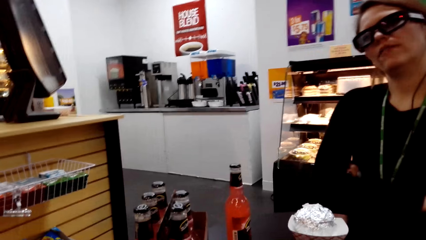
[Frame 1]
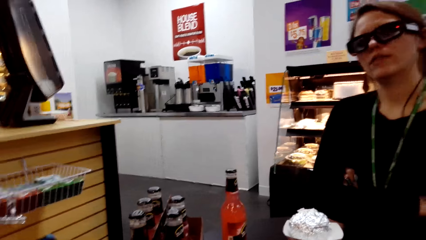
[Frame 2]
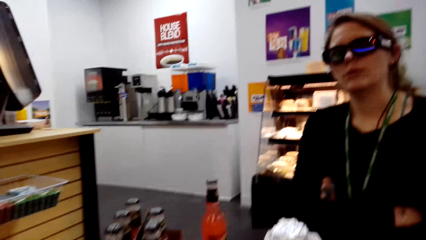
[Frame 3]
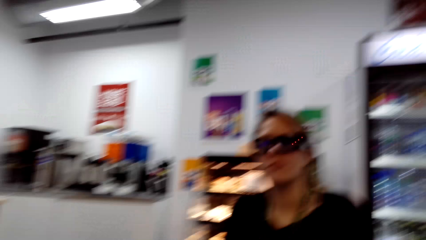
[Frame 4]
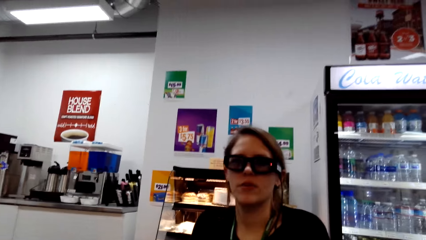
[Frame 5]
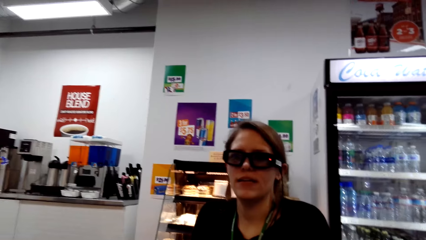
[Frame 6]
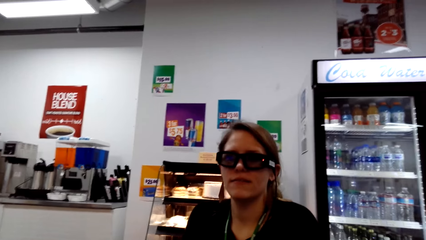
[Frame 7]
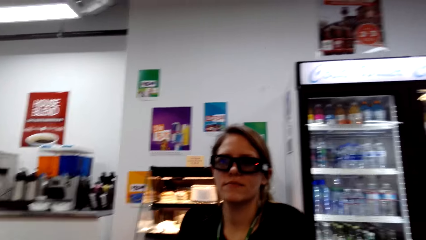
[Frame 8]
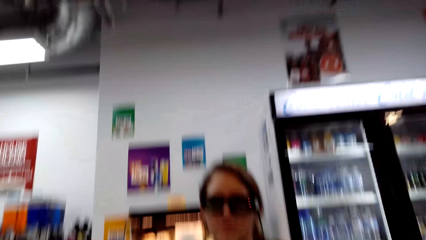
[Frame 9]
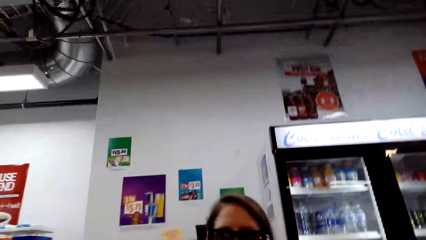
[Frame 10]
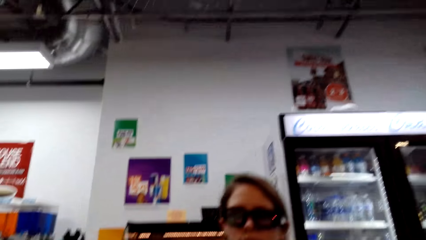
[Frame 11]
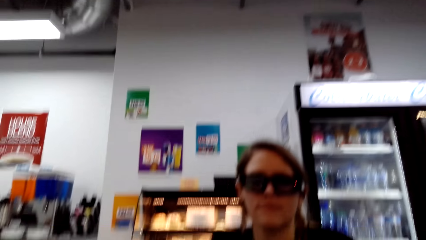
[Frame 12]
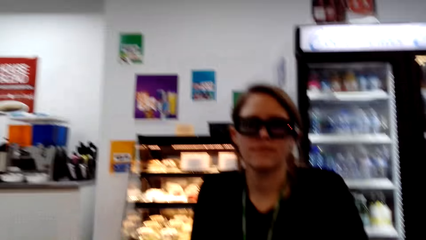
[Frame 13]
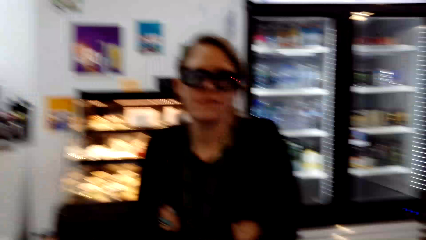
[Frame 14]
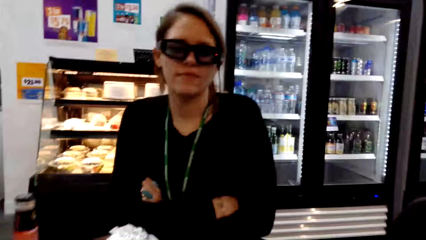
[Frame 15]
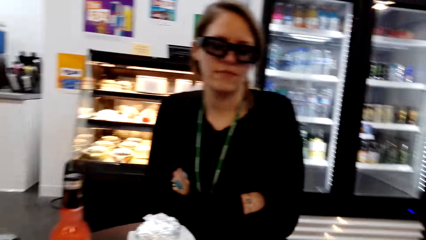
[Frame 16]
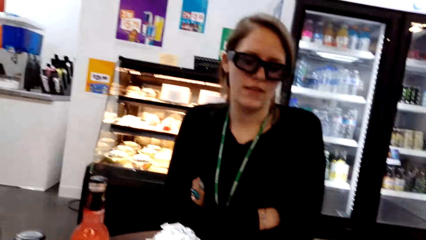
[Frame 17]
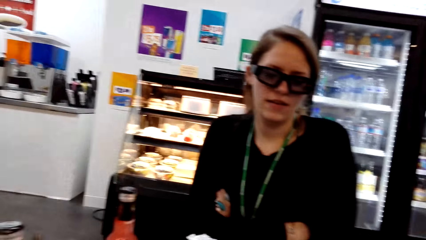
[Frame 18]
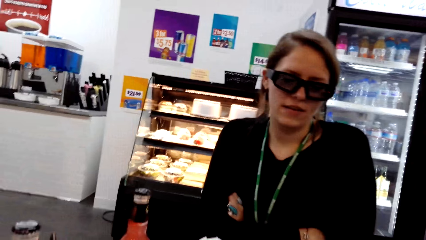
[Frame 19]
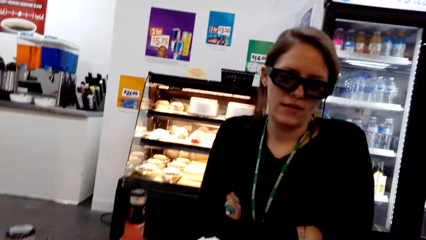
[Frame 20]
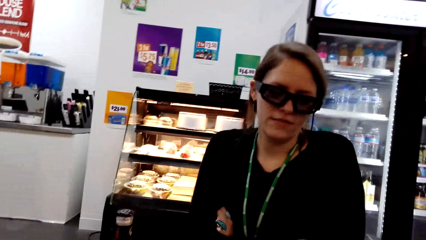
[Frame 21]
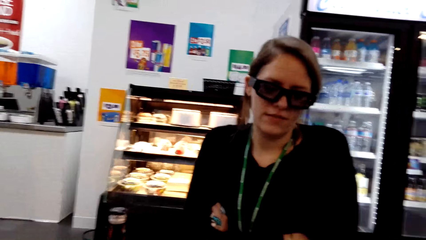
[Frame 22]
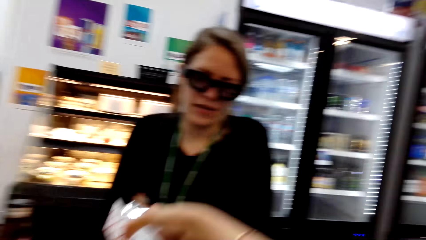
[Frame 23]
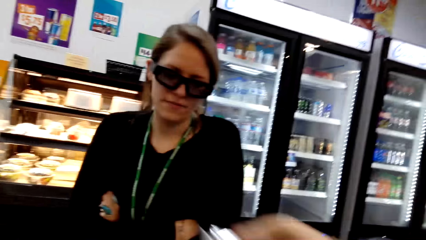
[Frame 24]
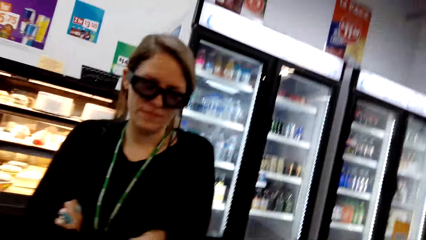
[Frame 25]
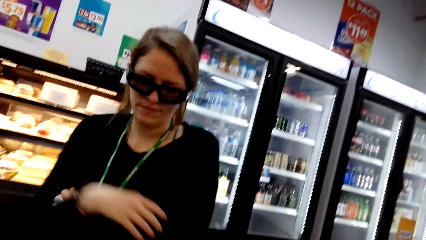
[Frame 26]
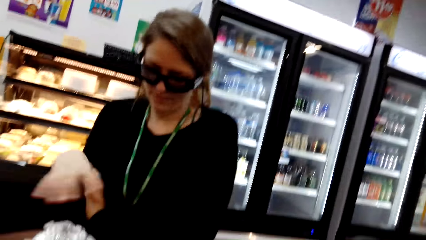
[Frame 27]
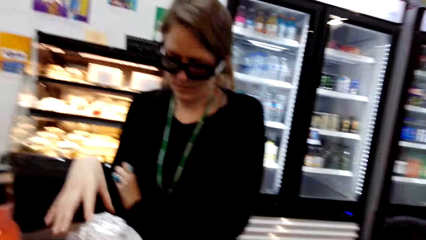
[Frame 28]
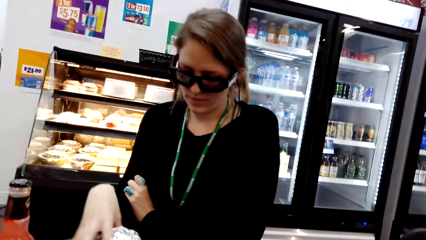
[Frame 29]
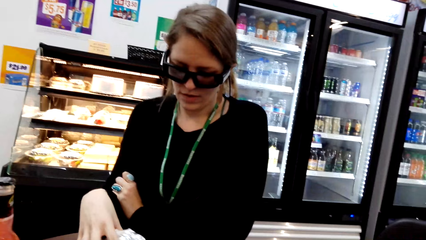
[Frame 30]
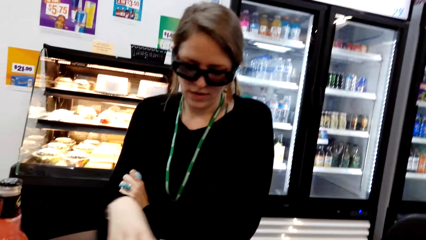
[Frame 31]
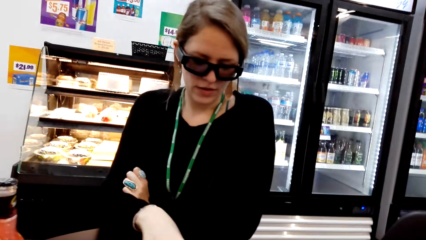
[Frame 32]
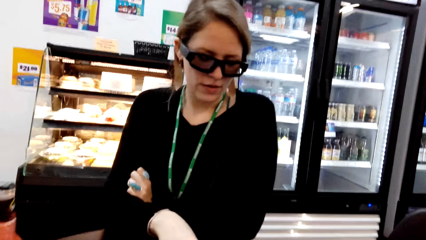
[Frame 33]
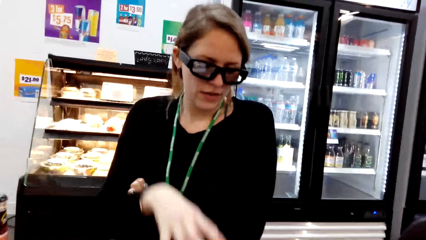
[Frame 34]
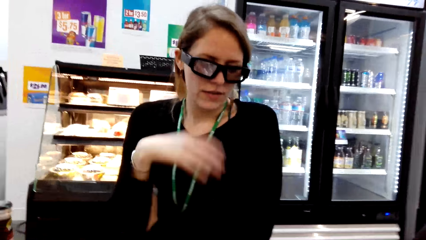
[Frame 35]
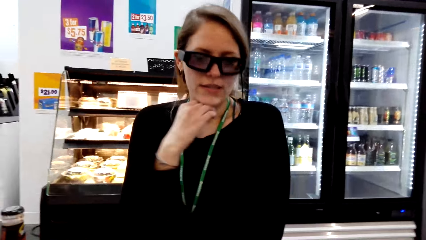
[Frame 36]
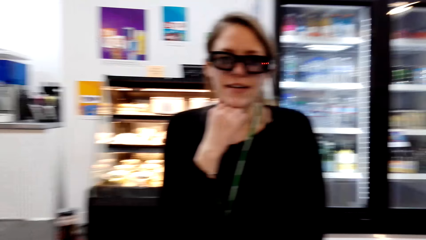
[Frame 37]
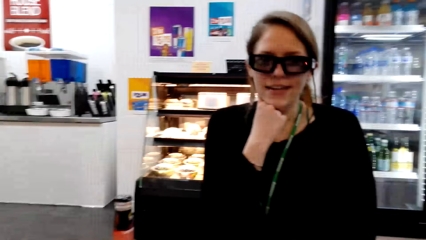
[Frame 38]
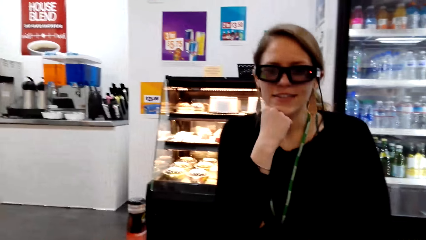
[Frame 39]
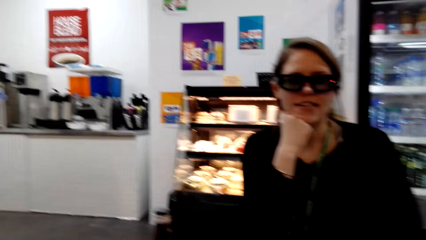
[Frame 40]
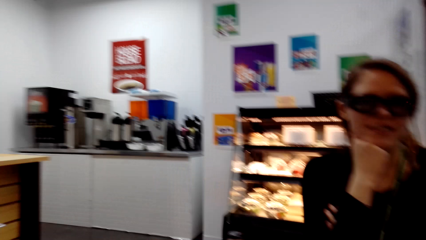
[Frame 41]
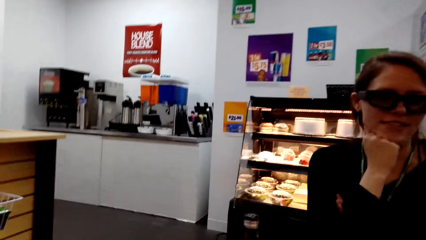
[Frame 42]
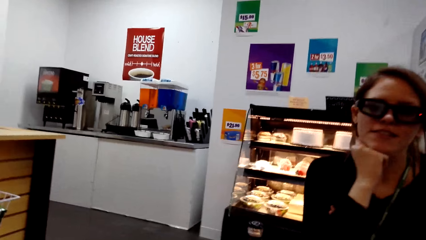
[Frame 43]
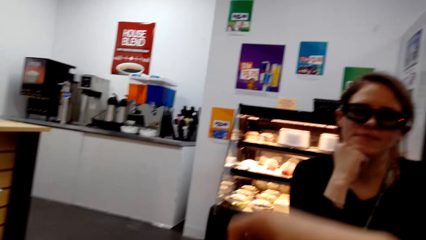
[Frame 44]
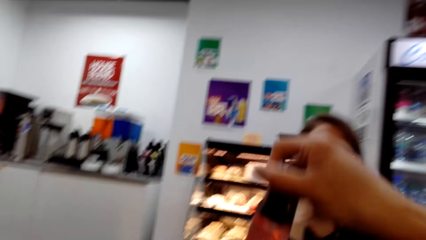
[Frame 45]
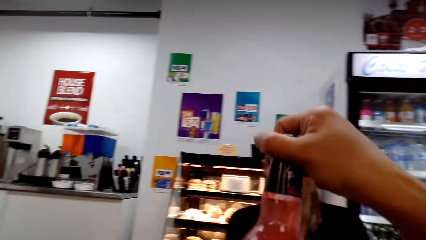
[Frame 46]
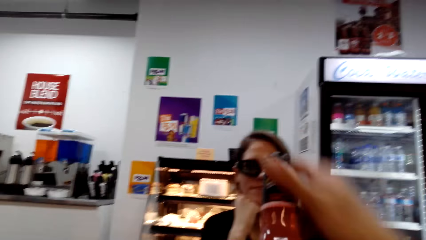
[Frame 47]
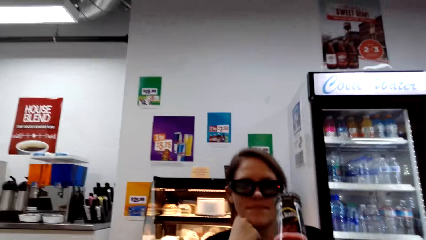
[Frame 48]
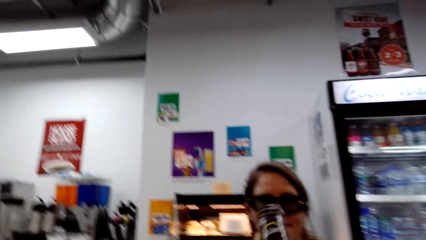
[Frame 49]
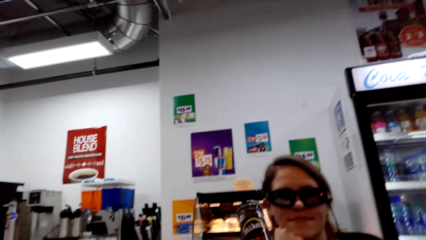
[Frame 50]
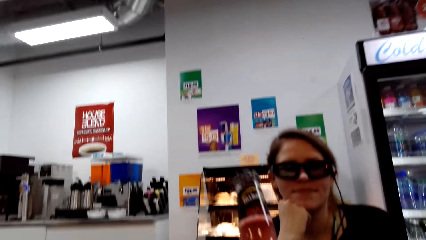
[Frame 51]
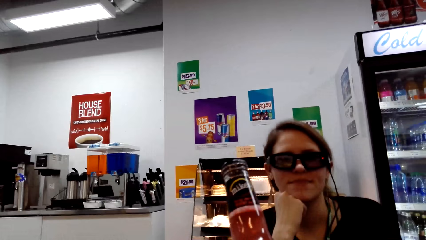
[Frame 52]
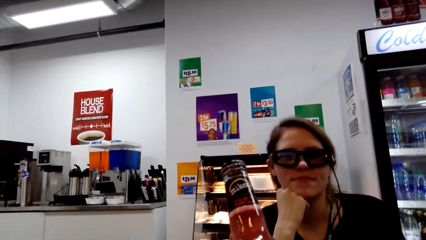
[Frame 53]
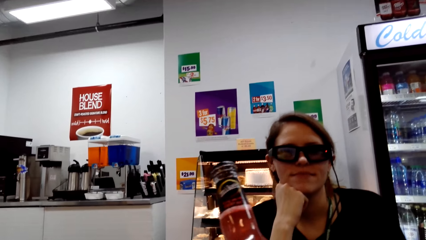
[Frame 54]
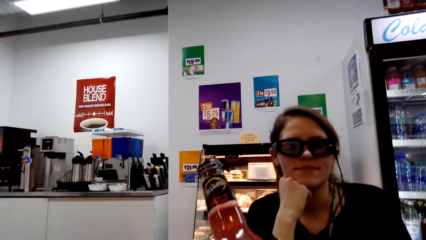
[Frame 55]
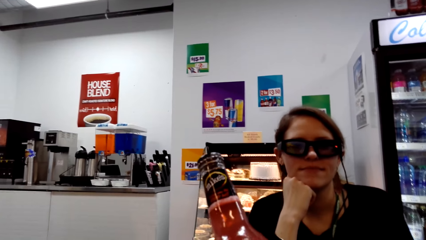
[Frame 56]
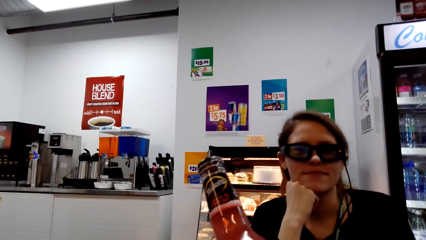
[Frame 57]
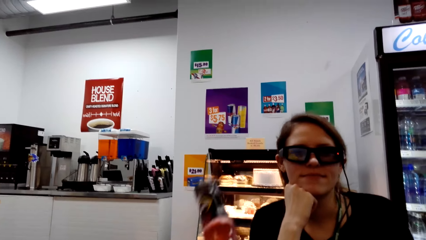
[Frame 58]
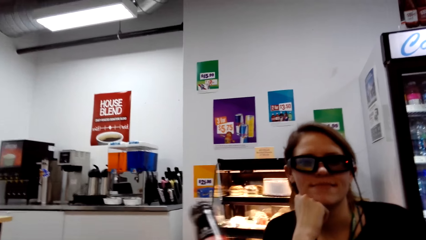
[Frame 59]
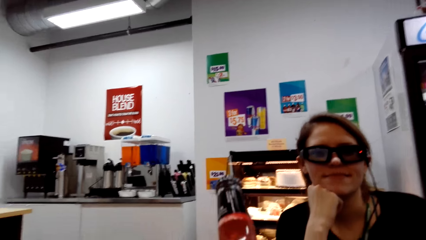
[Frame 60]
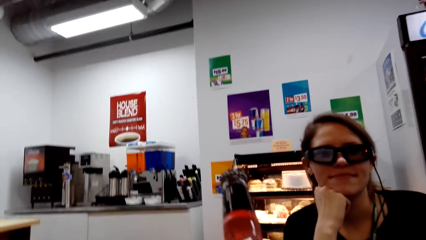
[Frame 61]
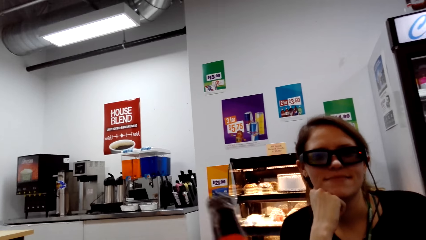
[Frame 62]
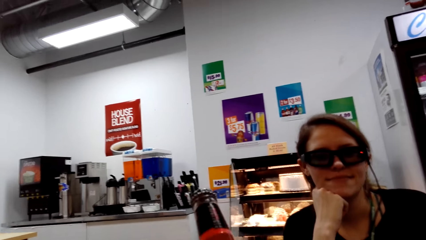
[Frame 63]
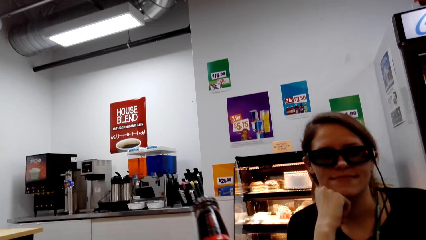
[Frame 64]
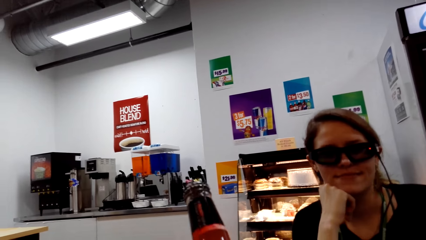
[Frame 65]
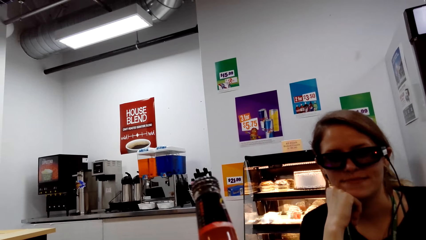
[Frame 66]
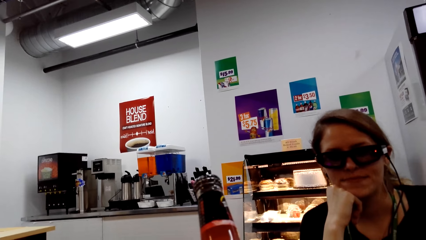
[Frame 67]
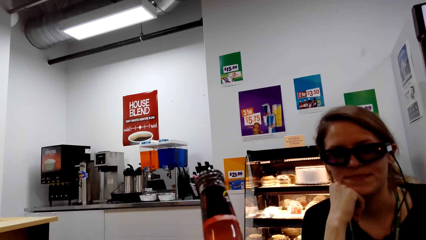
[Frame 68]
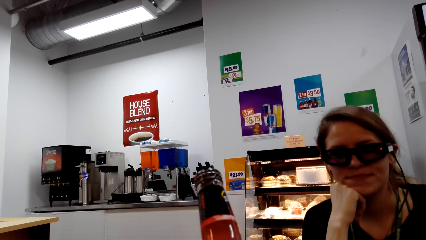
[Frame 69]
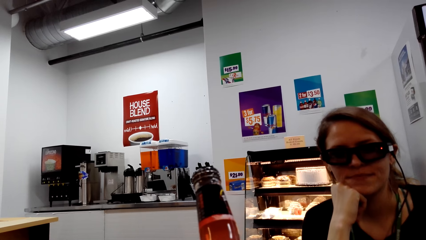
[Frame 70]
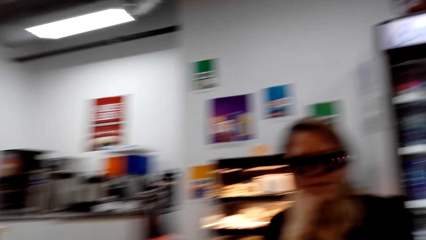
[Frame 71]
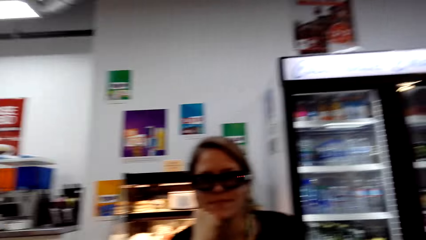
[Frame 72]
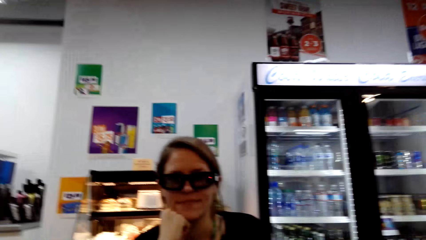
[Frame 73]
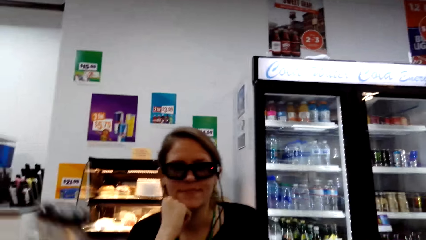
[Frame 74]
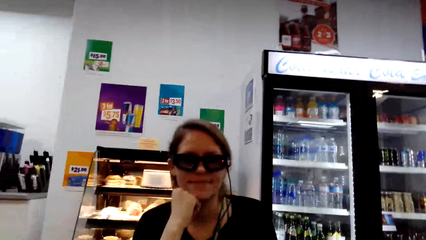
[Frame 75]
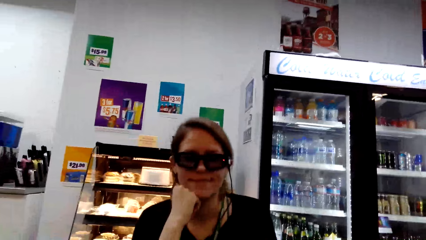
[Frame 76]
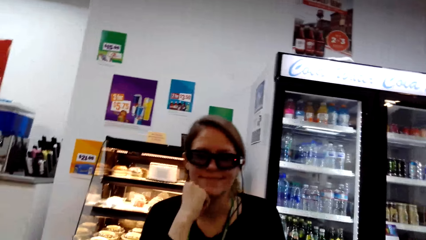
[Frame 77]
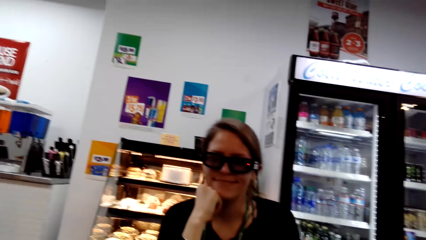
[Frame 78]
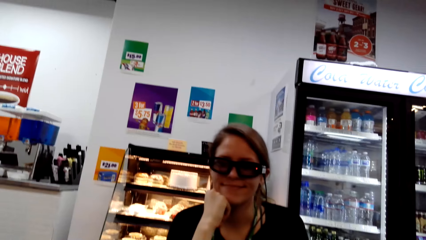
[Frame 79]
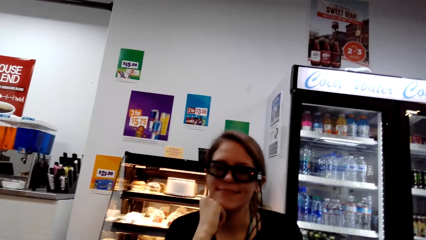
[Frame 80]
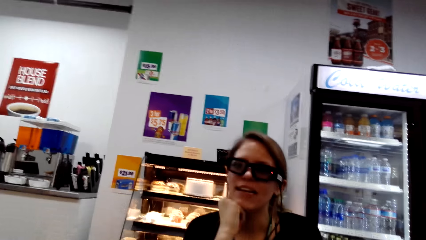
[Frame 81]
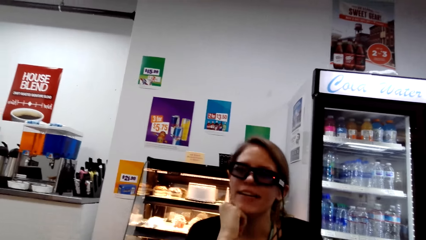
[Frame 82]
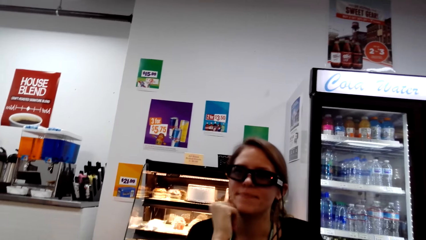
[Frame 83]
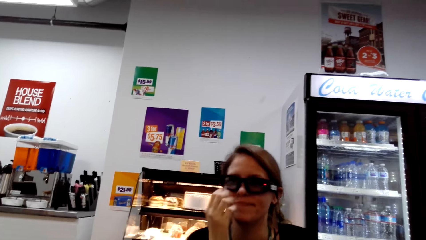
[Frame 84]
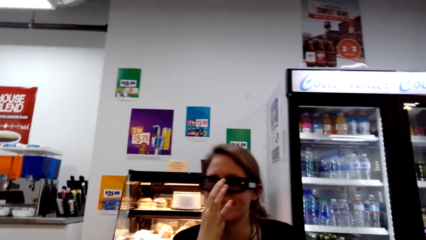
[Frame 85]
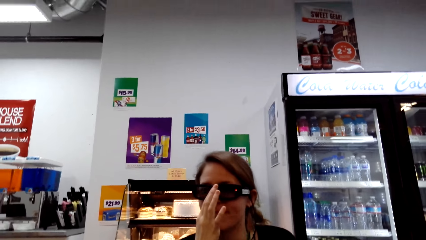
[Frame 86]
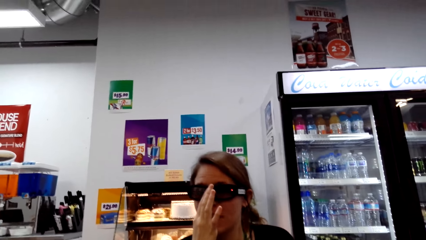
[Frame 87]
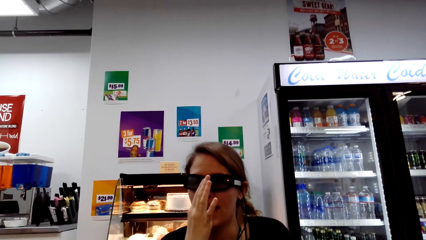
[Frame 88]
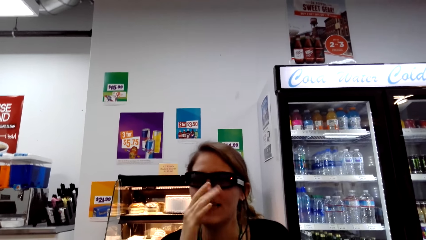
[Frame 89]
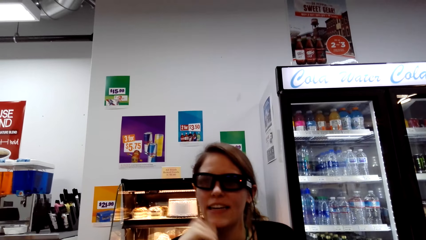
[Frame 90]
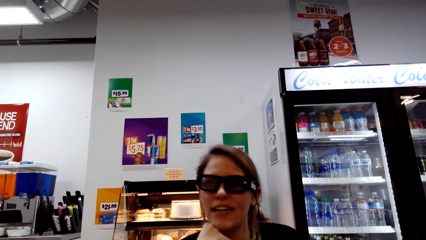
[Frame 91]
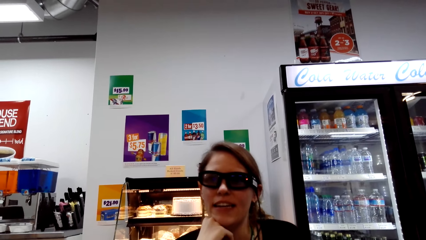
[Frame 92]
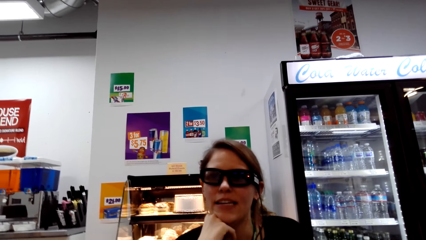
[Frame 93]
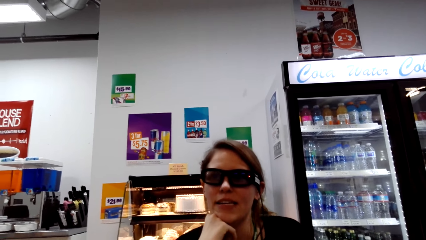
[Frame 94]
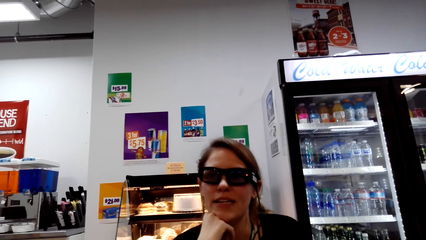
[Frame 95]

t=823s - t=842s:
A woman pushes the burger on the table. The woman puts her hand on the chin. The camera wearer holds a bottle. They look at the drink bottle. They interact with the woman. The woman adjusts the glasses.
